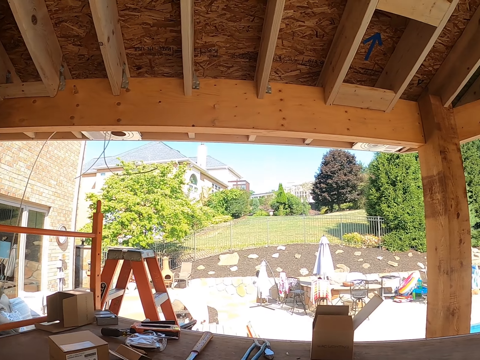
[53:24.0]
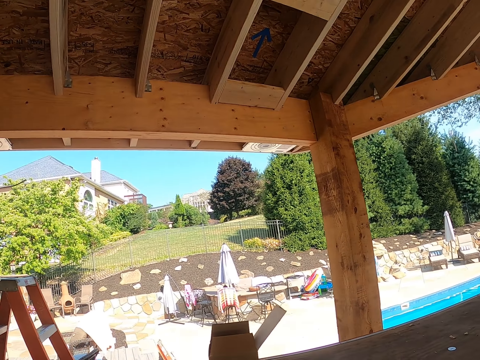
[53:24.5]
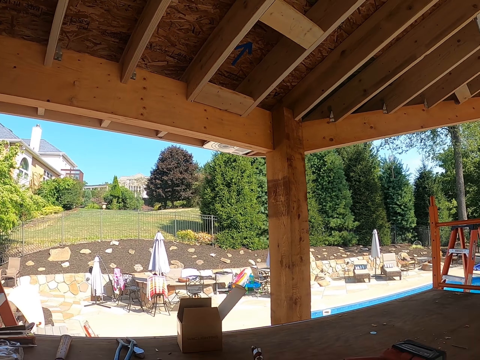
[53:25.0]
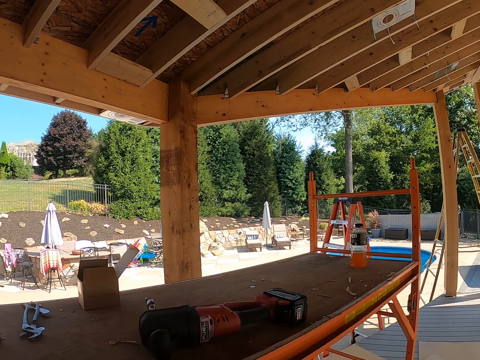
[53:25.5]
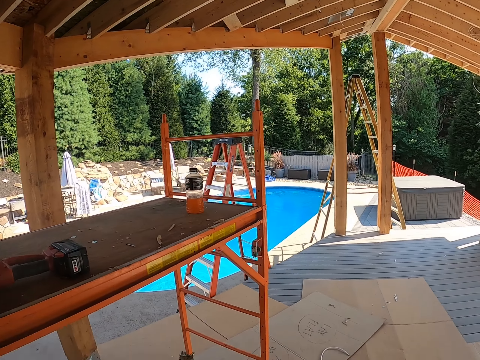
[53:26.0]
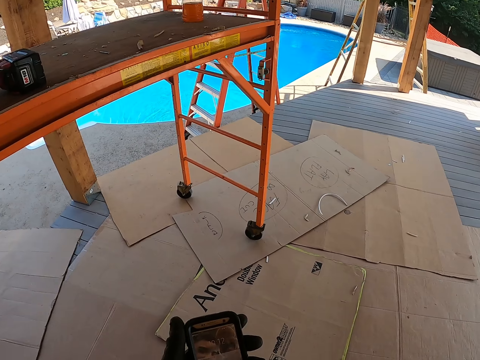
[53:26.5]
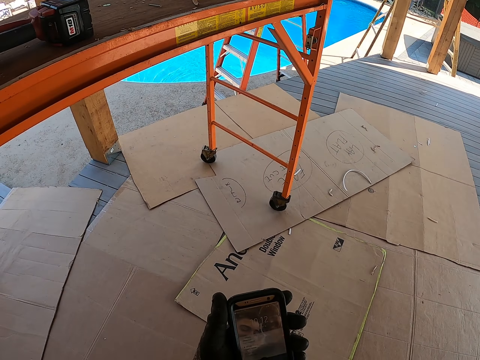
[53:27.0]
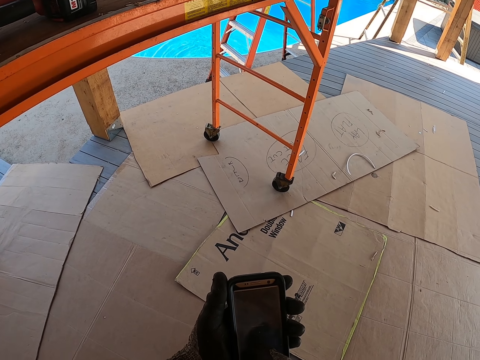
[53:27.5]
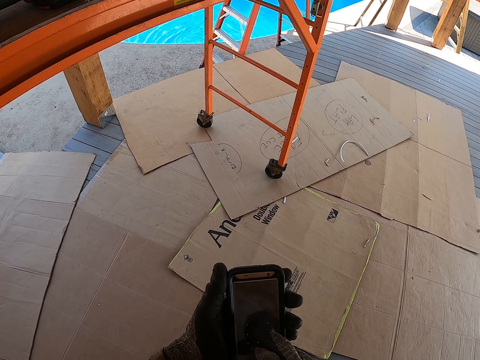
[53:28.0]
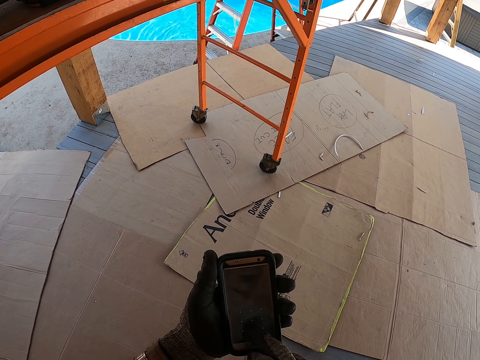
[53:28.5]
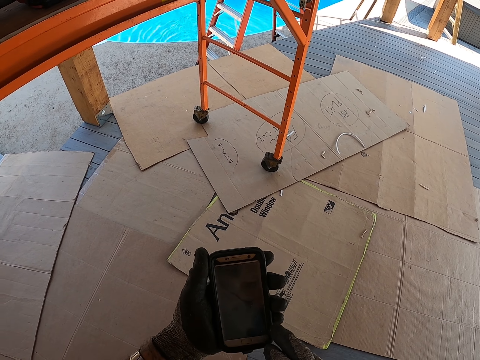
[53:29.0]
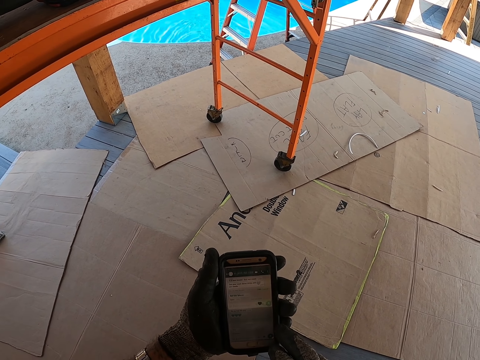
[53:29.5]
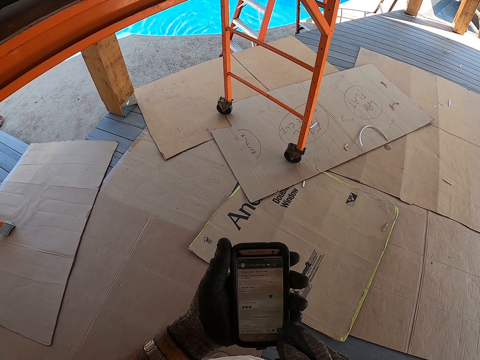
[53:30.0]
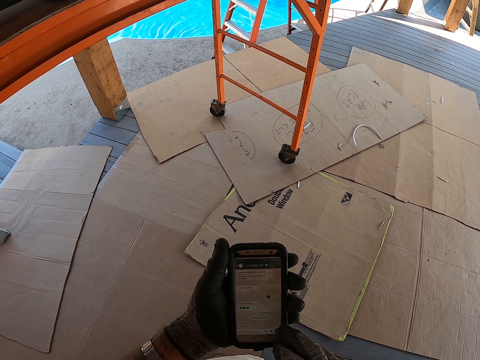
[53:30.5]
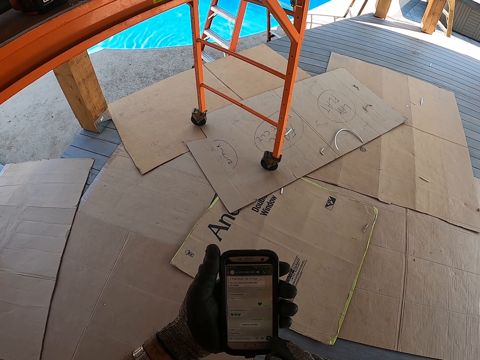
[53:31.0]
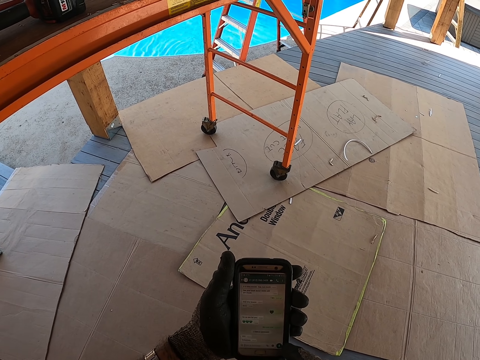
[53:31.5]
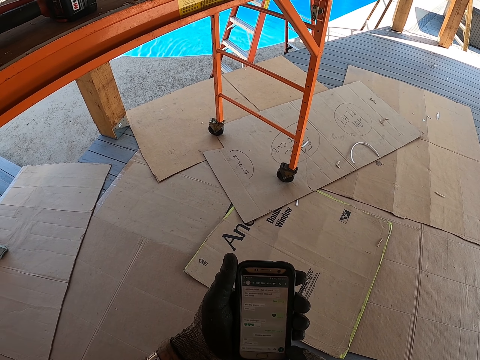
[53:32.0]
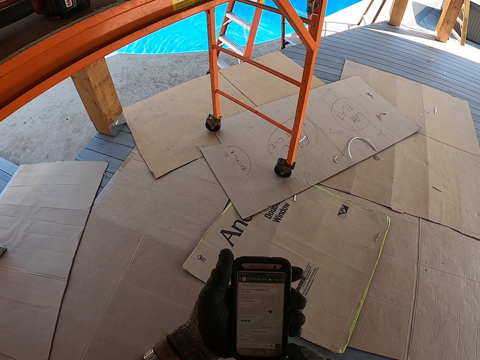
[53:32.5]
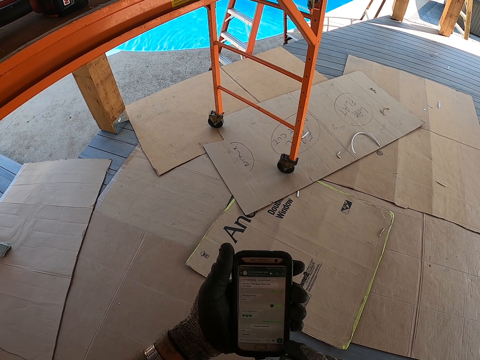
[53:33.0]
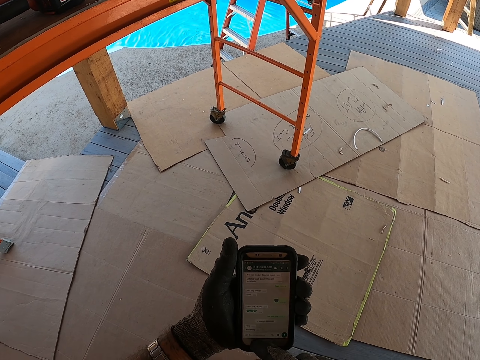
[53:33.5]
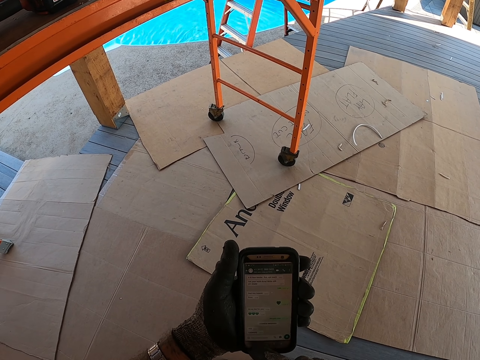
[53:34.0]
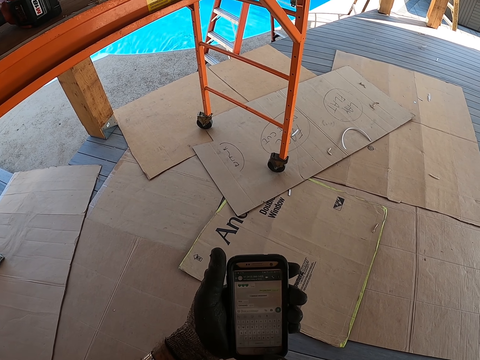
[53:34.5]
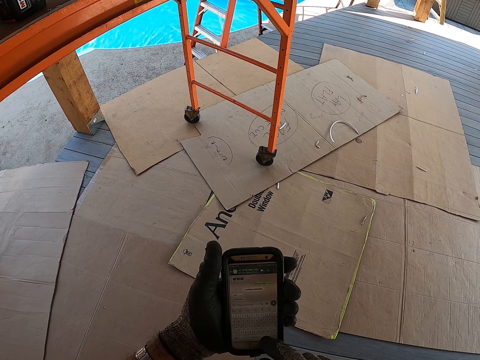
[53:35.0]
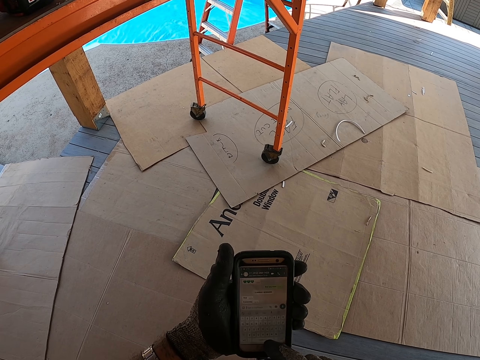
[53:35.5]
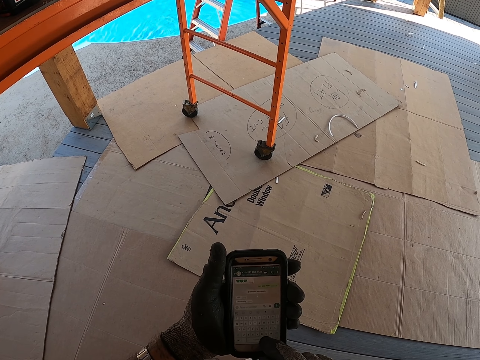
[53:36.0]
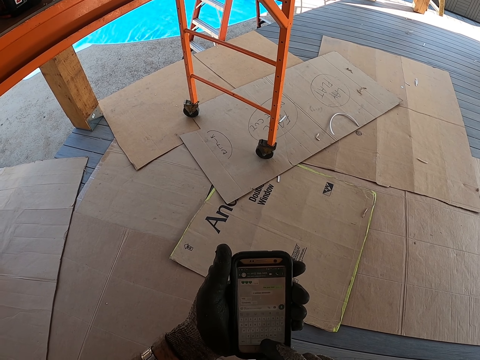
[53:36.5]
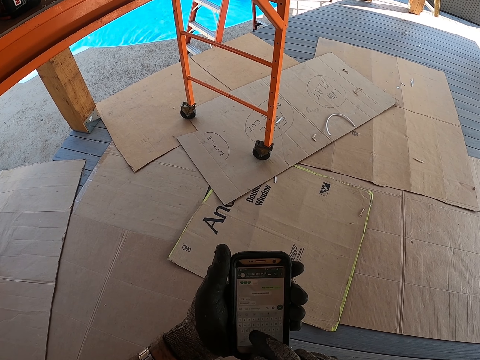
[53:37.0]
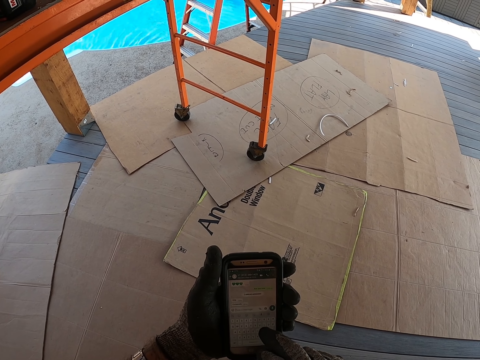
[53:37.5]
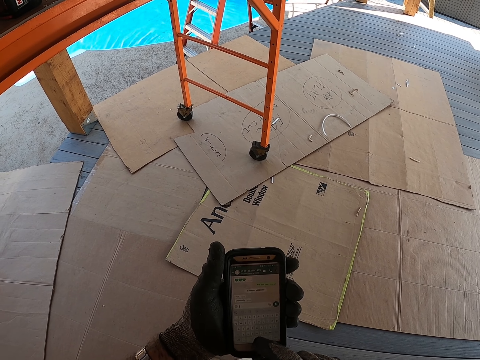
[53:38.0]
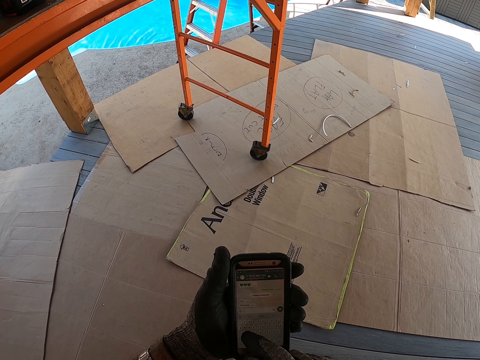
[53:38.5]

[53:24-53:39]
The camera wearer turns right. They operate their phone.

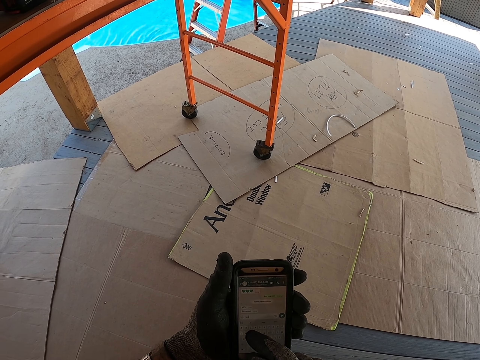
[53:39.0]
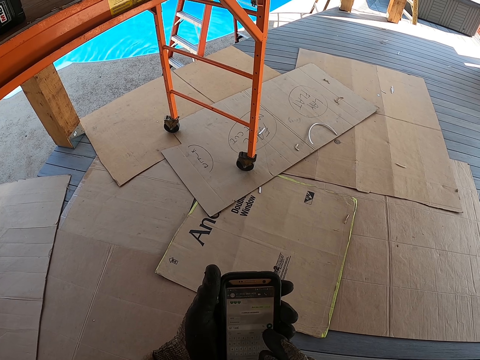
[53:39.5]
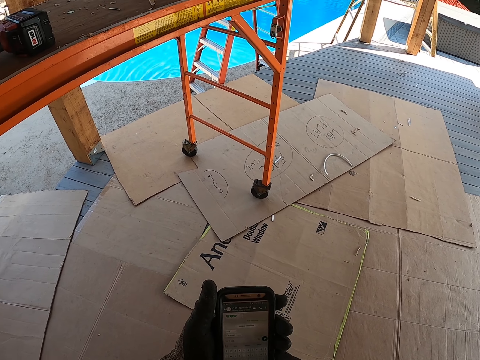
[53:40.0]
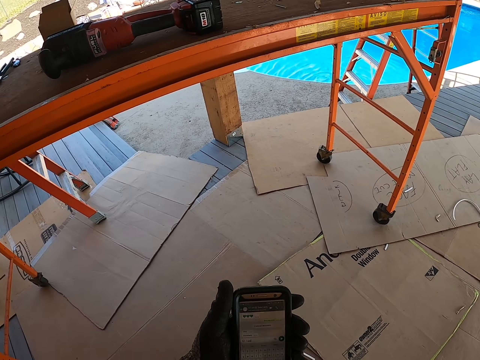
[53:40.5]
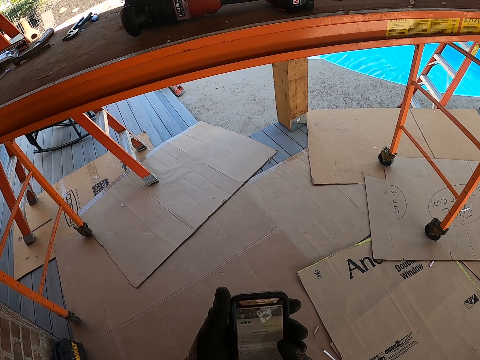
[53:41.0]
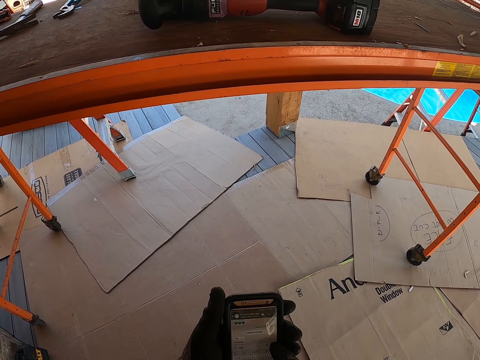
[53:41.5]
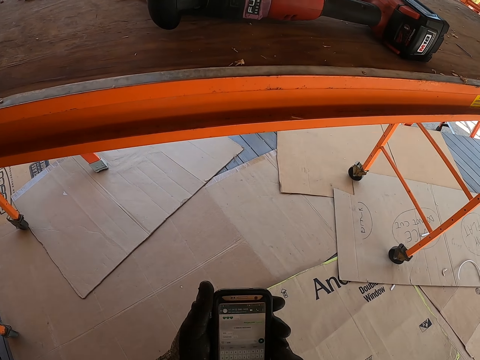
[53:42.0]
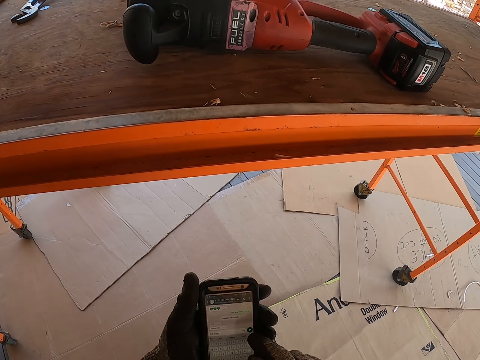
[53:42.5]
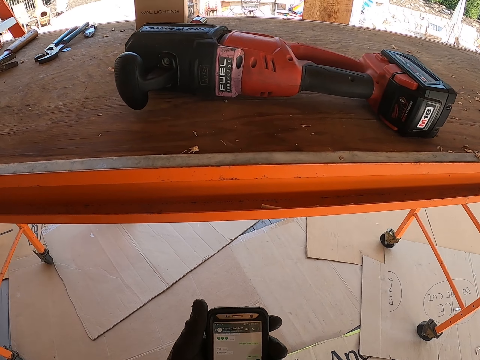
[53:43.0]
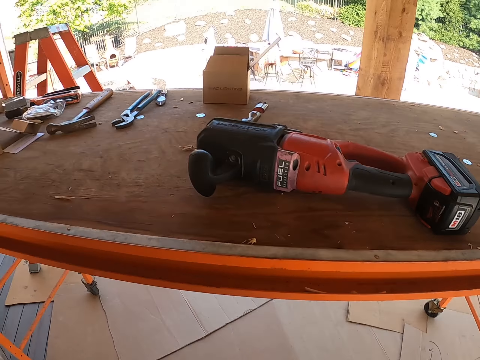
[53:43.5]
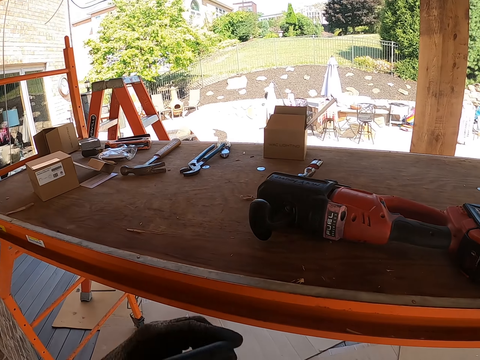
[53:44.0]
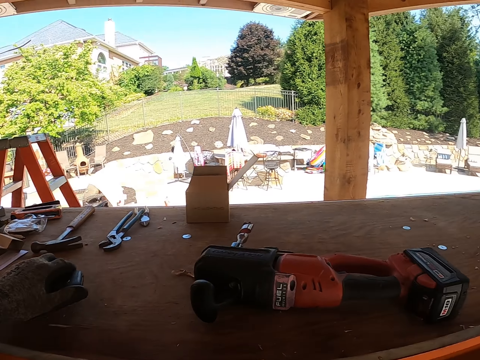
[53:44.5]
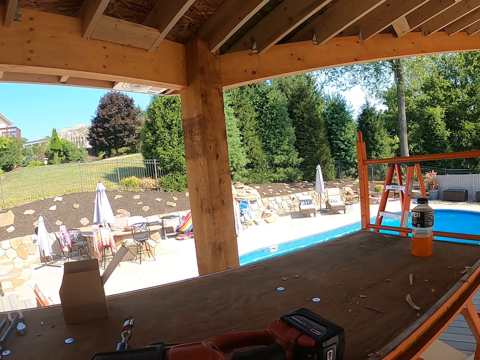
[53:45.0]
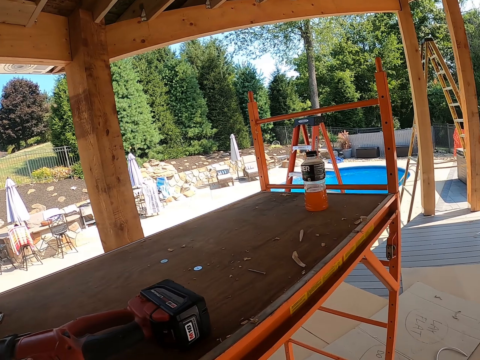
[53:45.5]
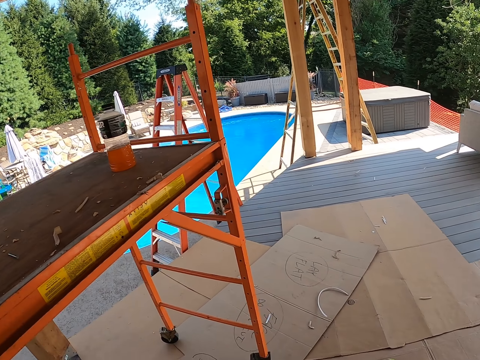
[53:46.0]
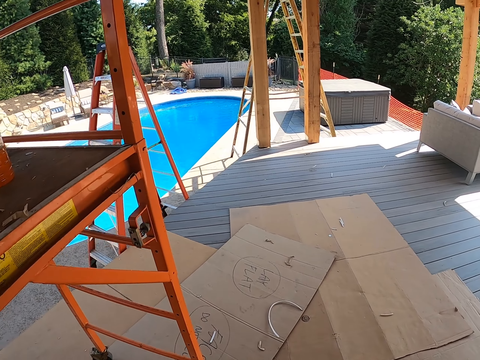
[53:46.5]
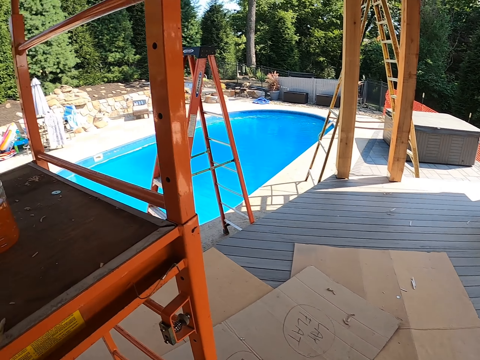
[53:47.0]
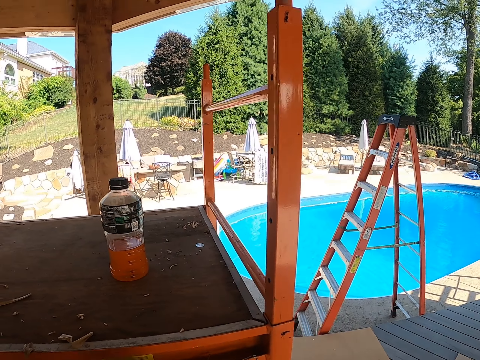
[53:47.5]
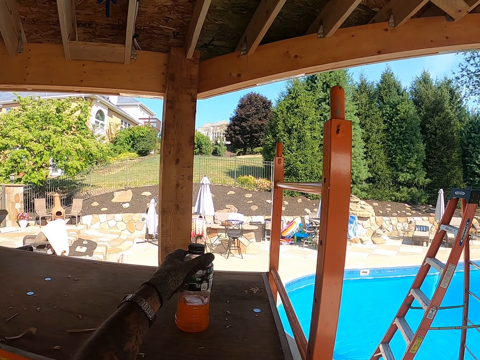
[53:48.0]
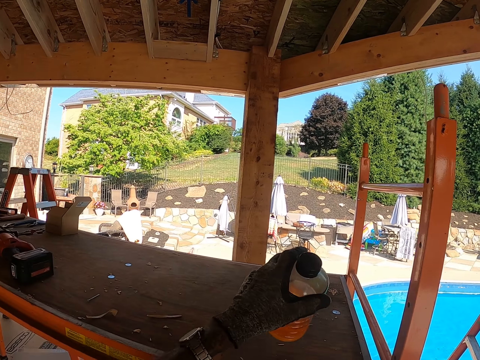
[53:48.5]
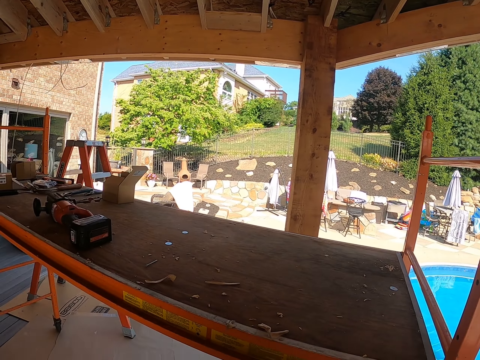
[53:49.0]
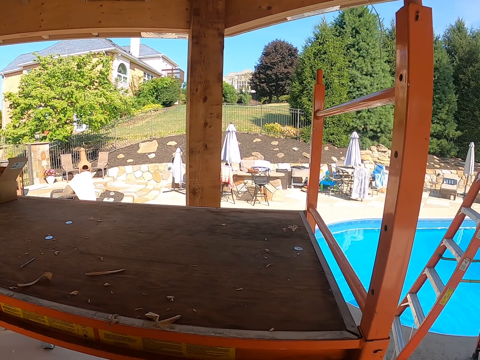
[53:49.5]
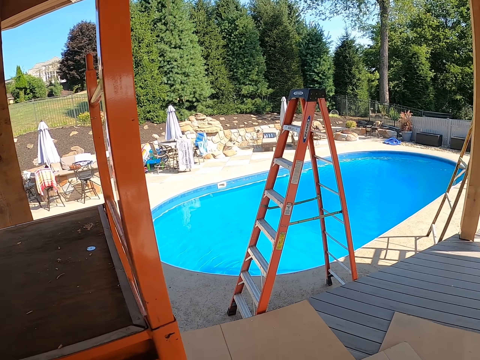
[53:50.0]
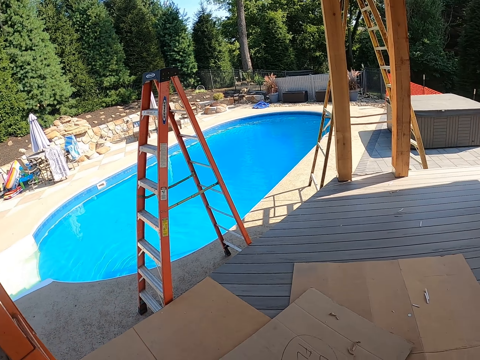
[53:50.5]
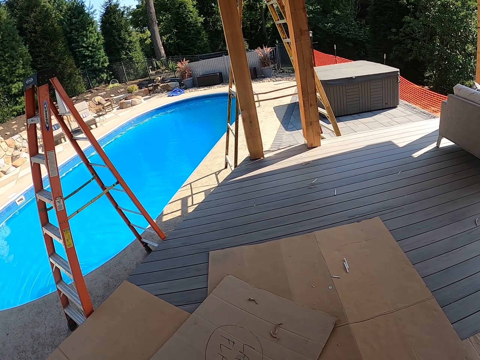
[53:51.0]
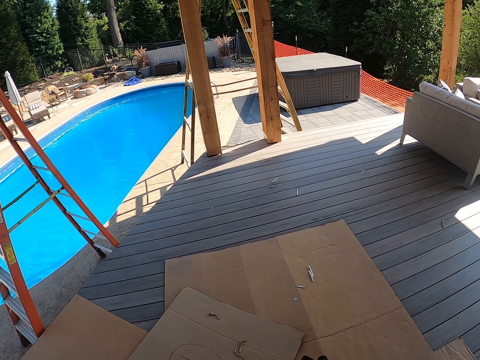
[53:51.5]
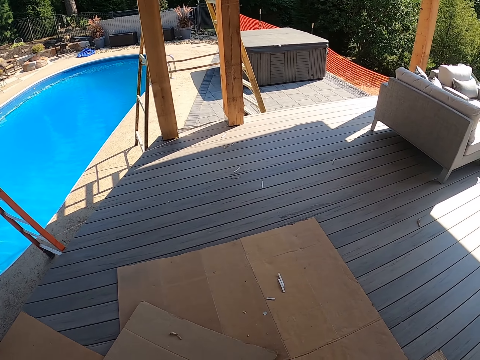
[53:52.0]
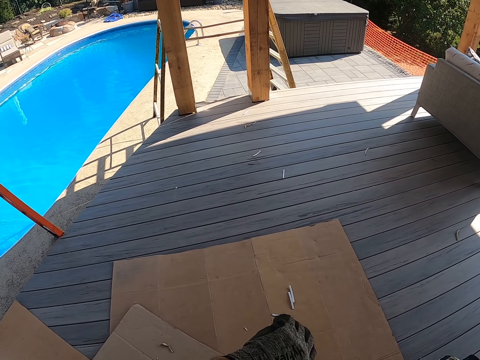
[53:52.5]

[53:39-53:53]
The camera wearer places the phone back on the bench. They turn right, walk forward and pick up a bottle of juice from the bench. They walk forward.
